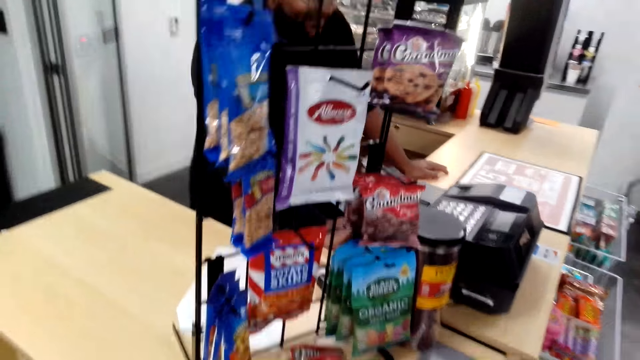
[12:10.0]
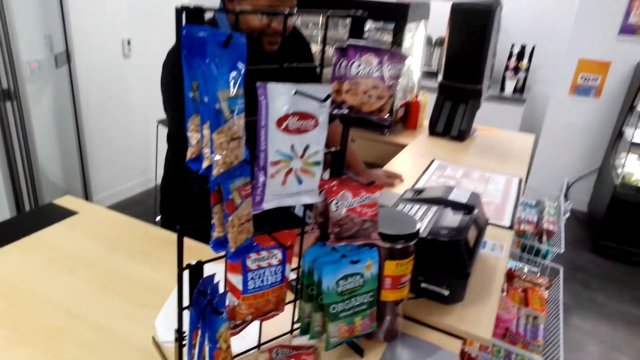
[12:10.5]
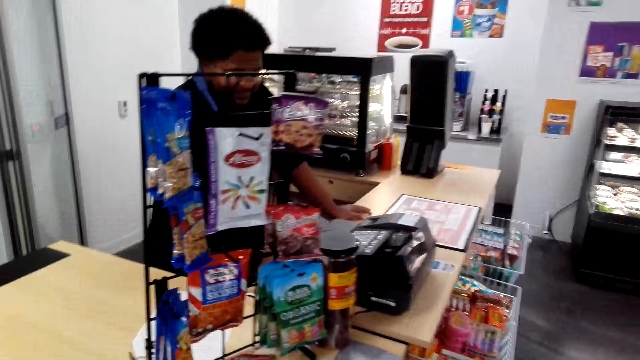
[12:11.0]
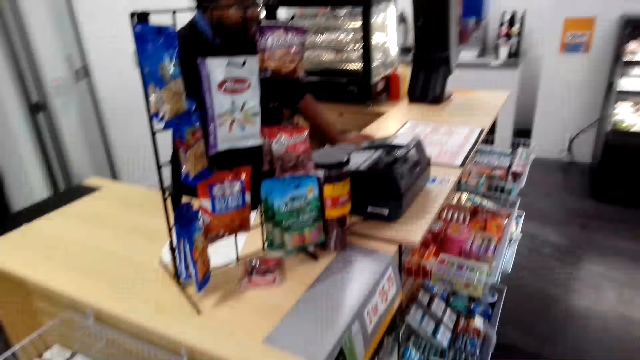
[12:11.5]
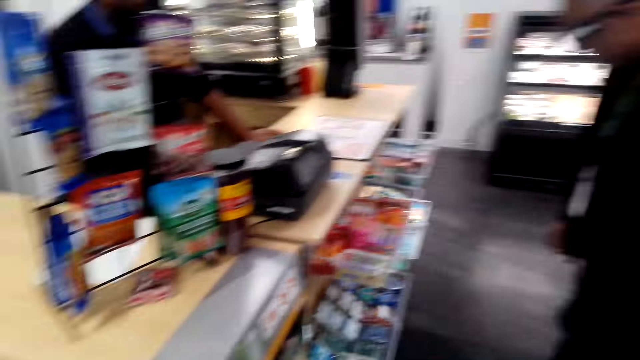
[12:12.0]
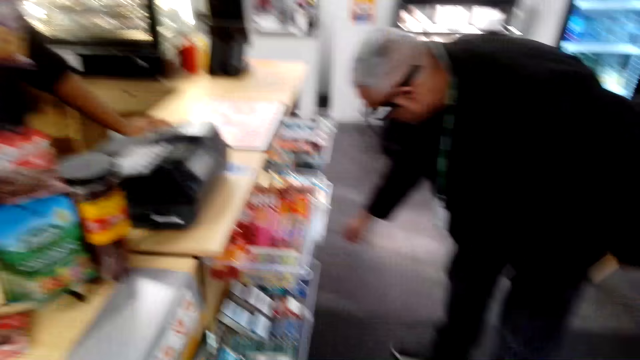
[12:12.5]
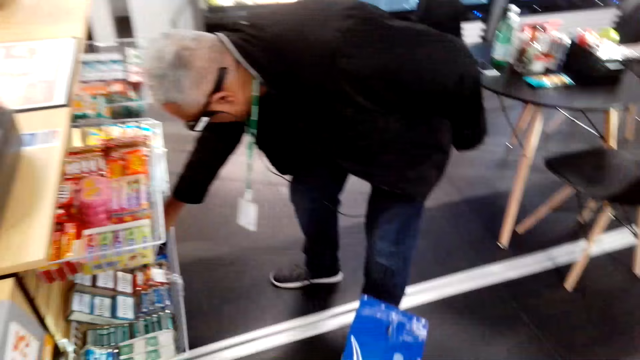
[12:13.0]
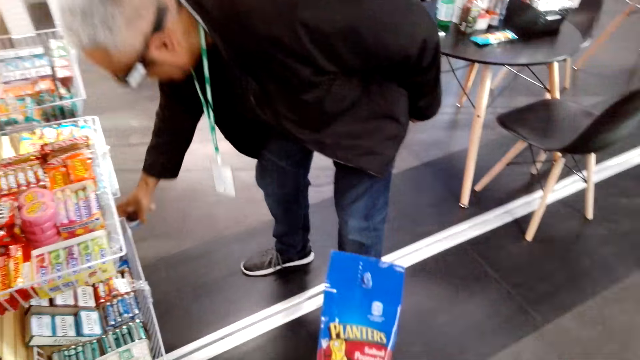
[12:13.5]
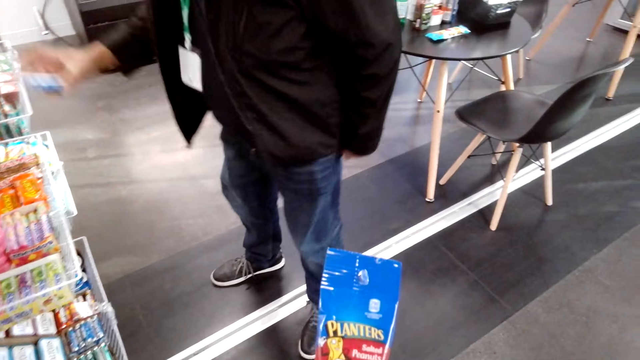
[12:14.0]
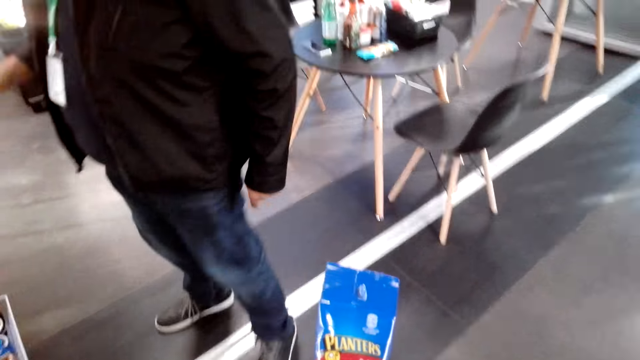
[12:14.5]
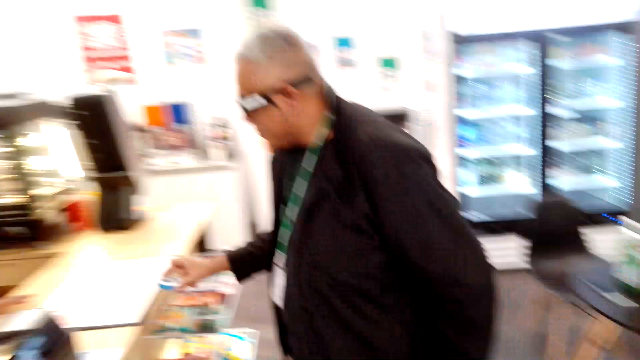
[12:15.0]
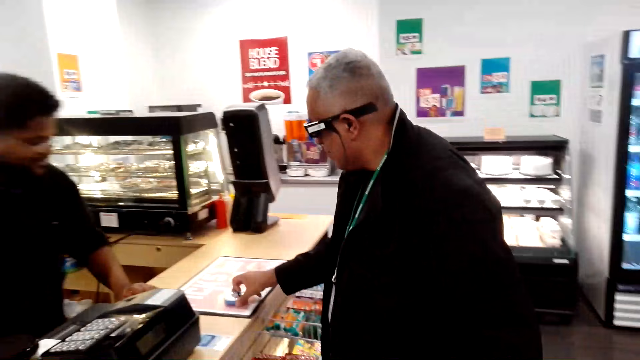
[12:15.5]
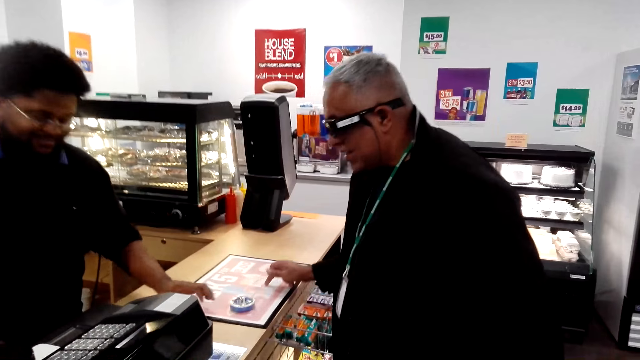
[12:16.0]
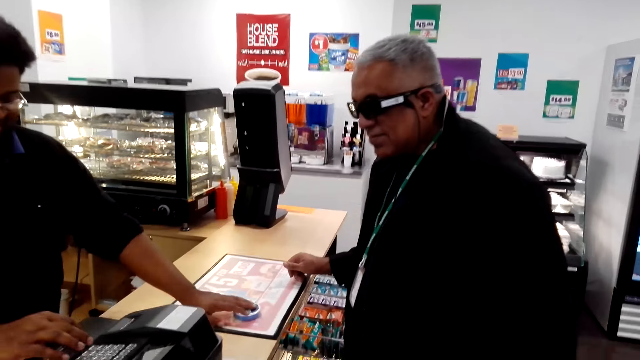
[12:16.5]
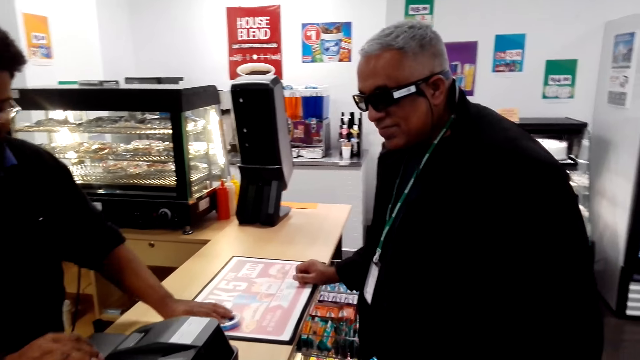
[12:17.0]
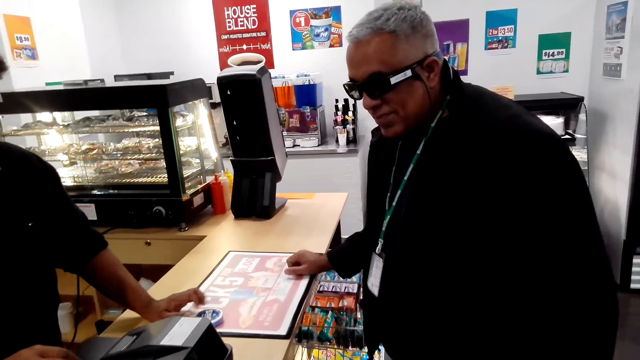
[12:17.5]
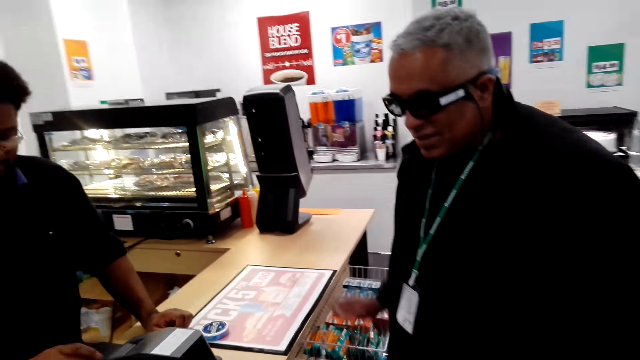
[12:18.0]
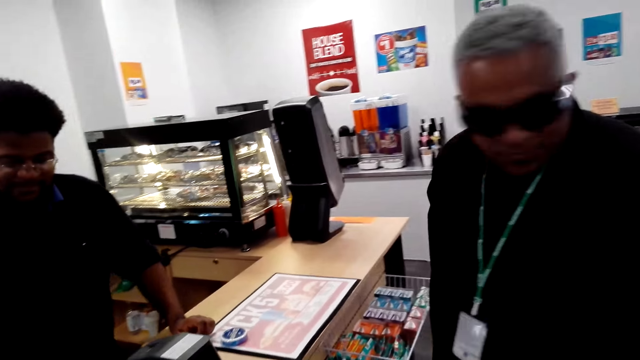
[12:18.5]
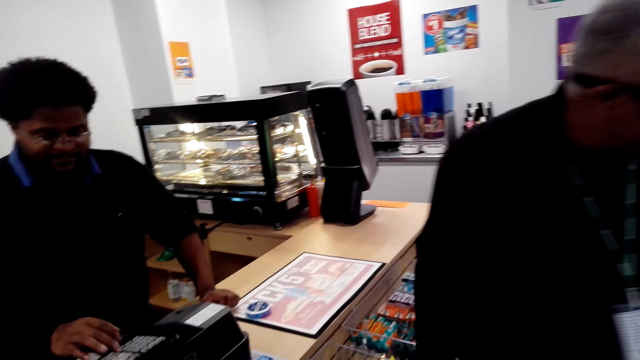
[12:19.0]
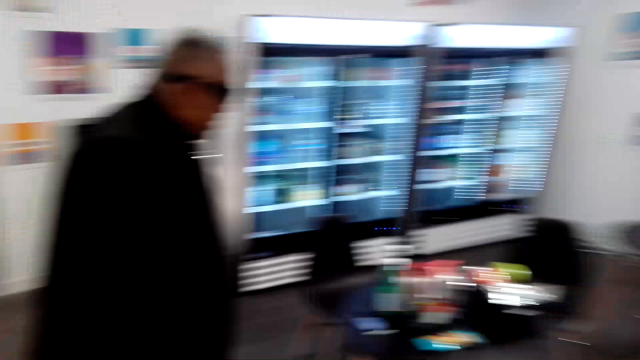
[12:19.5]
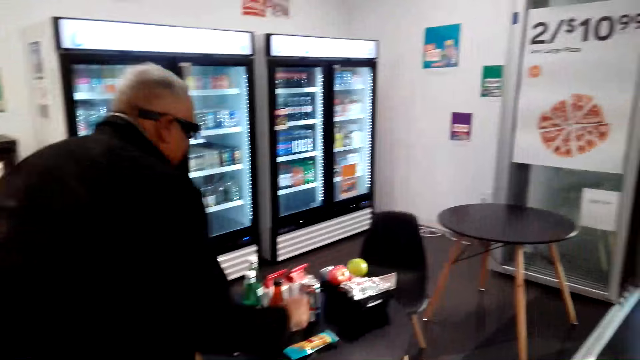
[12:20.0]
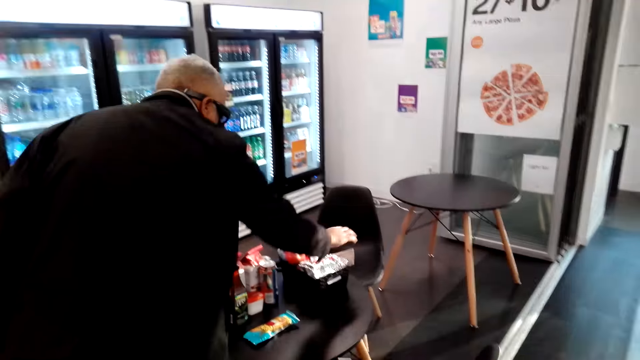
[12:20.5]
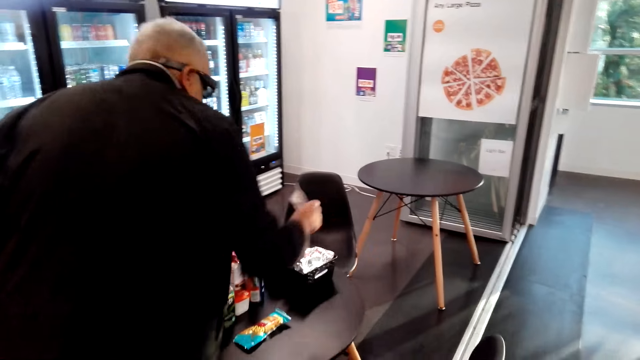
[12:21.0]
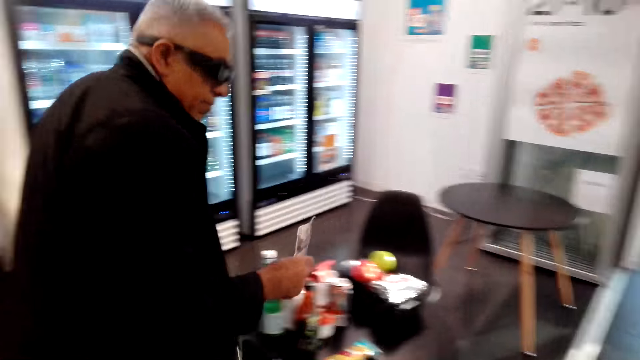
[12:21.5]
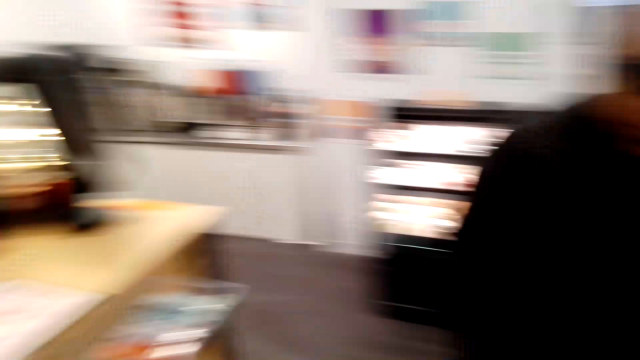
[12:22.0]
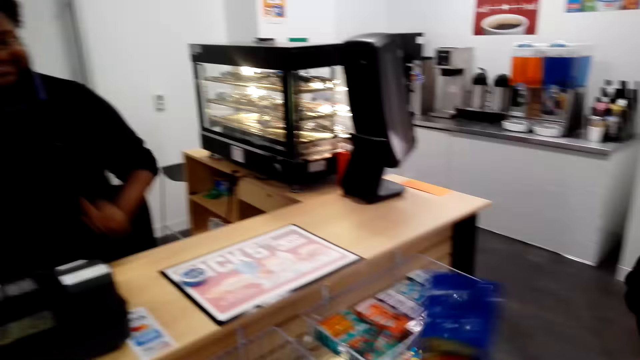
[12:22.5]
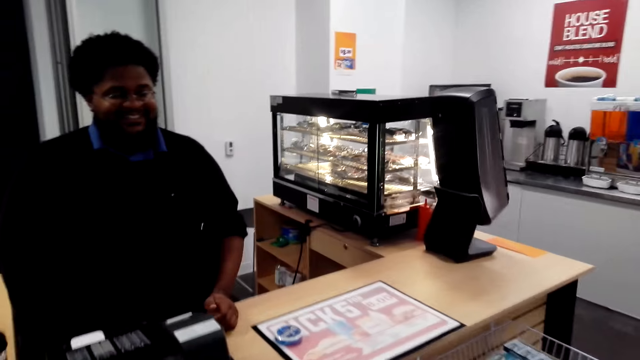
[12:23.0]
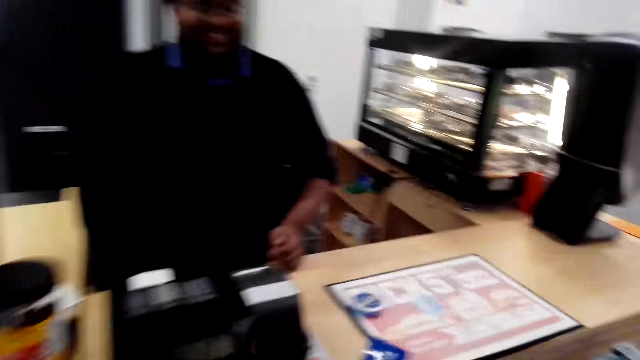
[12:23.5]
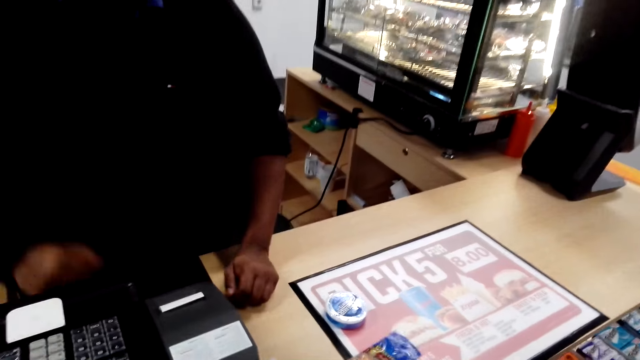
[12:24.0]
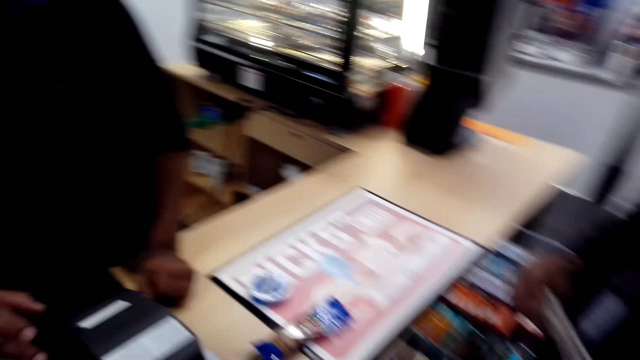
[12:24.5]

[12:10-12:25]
The camera wearer talks to a man. A man picks something in the shopping basket and stands on the floor. The man puts something on the table. Another man holds something on the table and operates the billing machine. The first man walks on the floor and picks up the money on the chair. The camera wearer talks to the man. The other man stands on the floor.

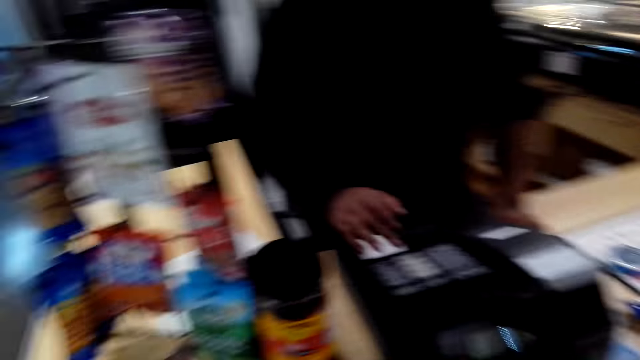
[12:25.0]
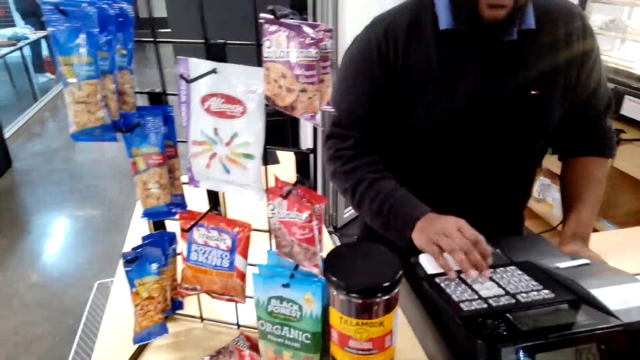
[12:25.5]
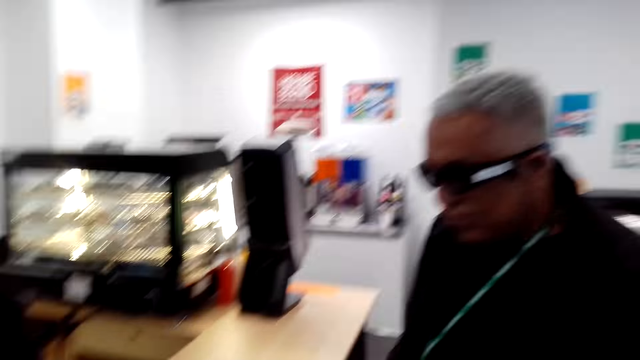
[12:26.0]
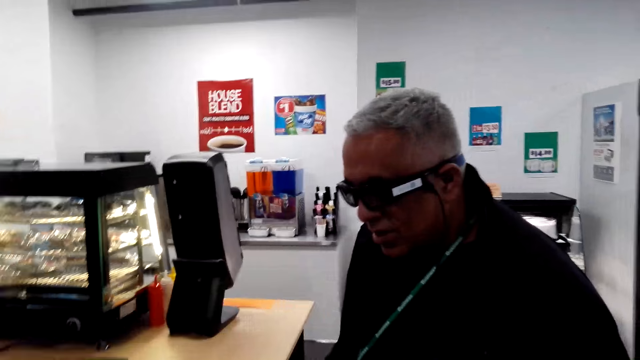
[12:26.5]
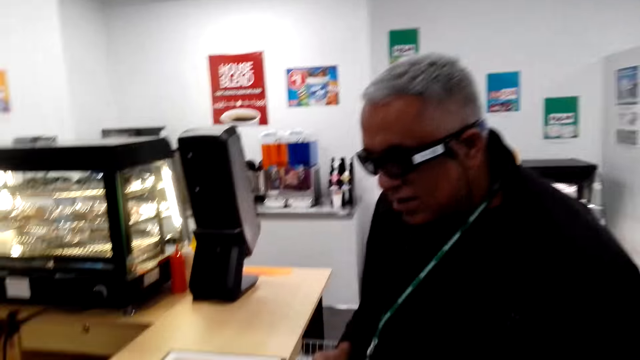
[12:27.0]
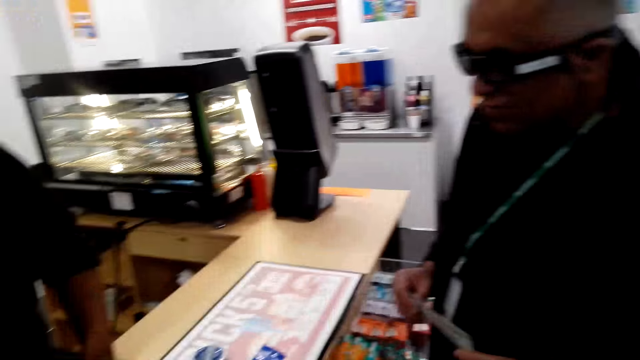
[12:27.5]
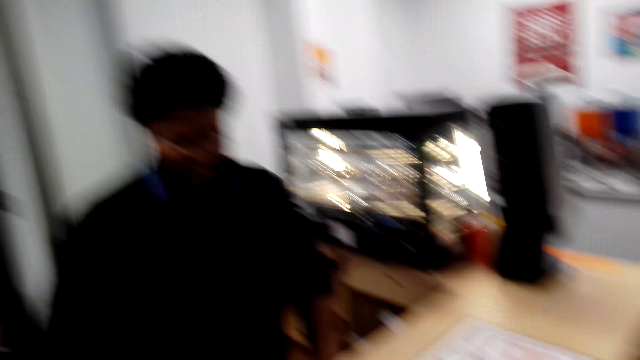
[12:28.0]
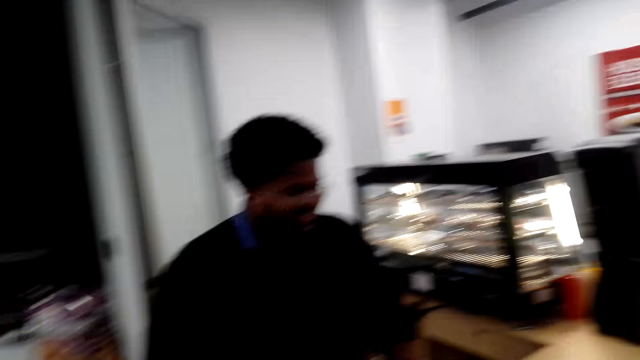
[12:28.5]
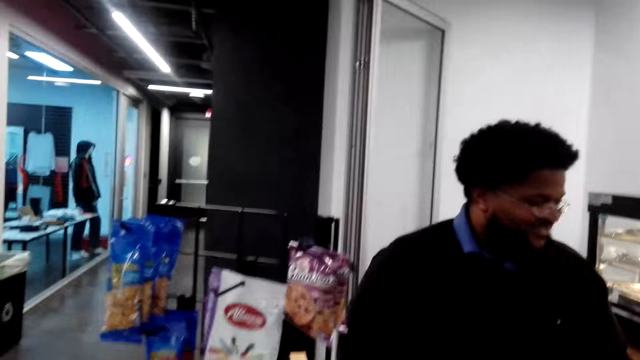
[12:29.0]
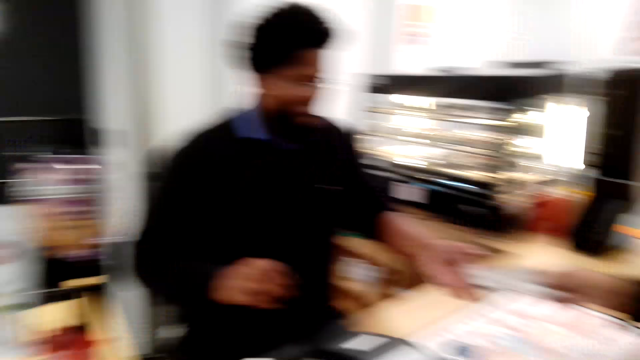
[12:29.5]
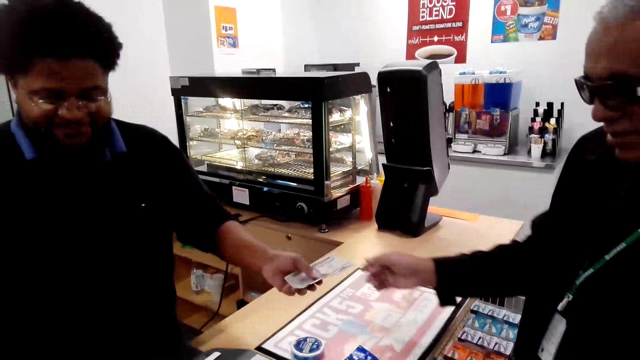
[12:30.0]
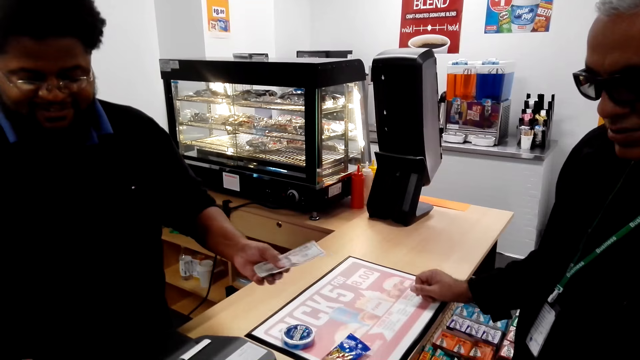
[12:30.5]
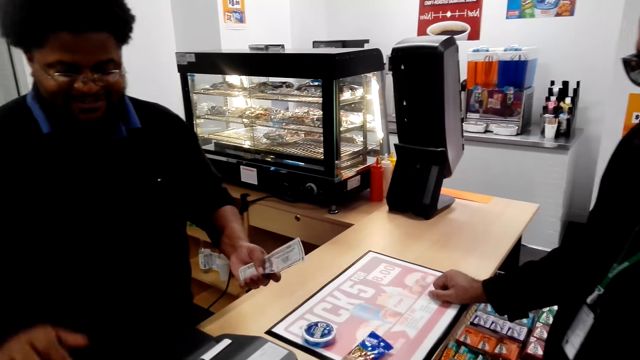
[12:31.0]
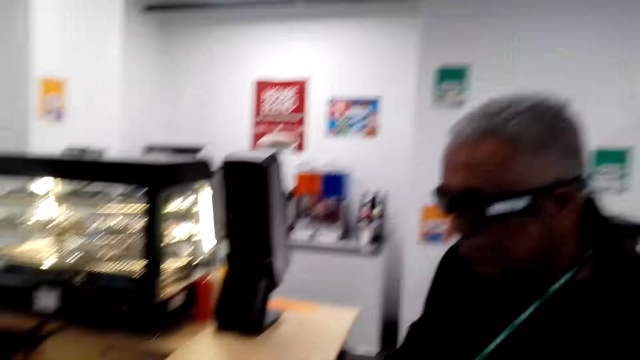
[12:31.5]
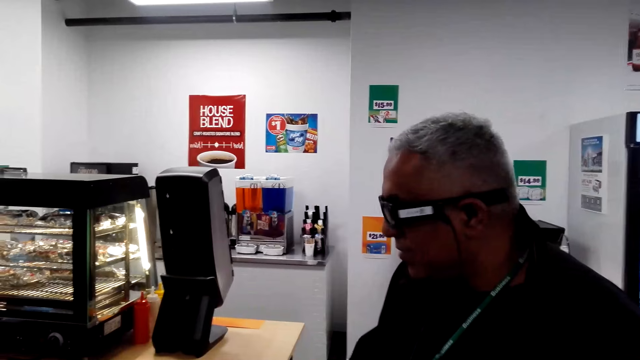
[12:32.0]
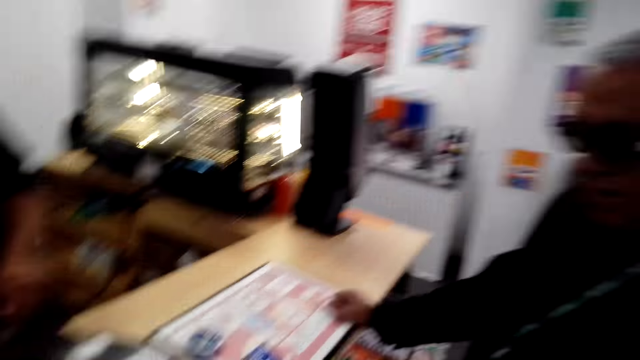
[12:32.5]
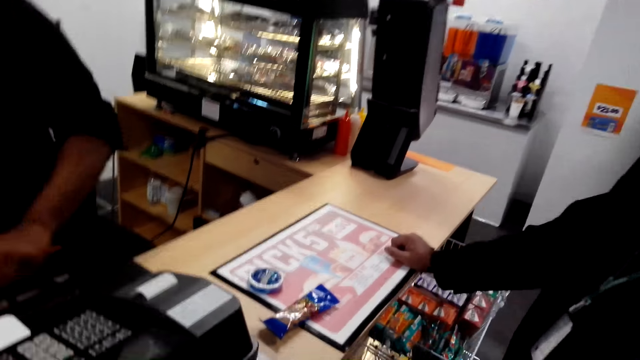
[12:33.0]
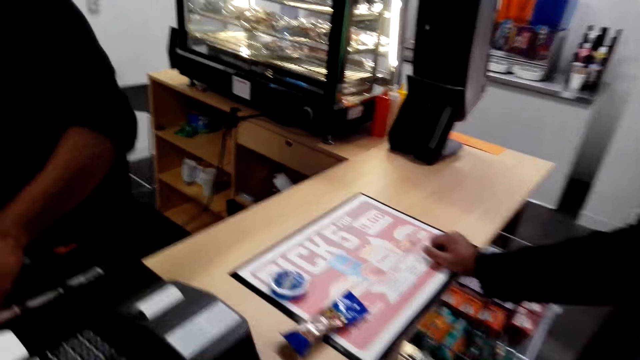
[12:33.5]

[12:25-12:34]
A man stands on the floor. The camera wearer talks to a man. They talk to another man. The first man gives money to the cashier. The camera wearer talks to the first man.
